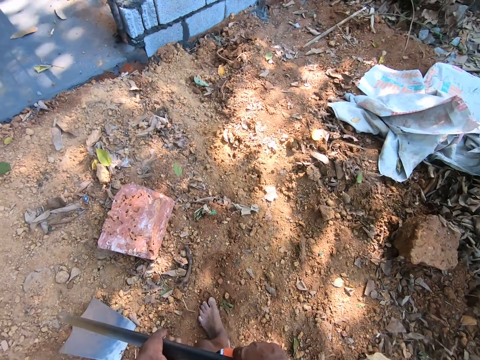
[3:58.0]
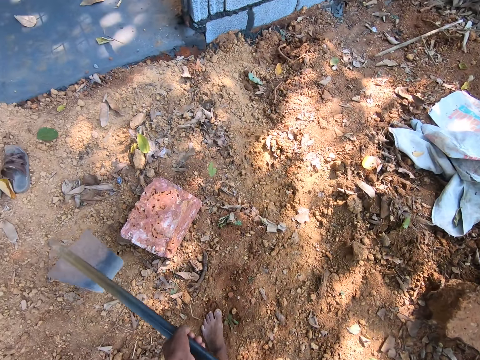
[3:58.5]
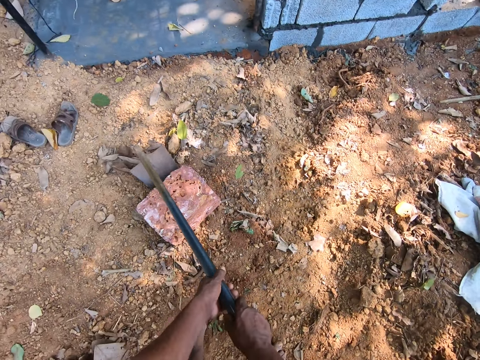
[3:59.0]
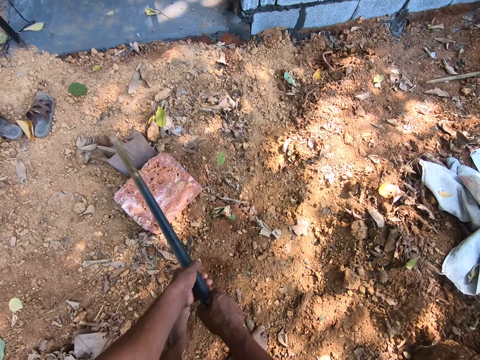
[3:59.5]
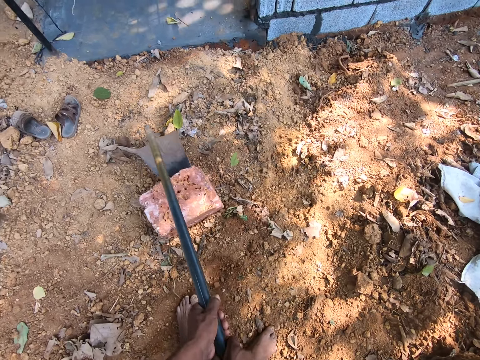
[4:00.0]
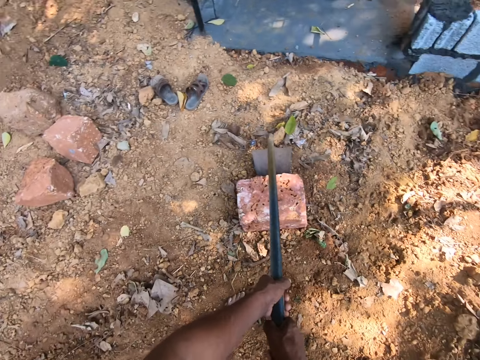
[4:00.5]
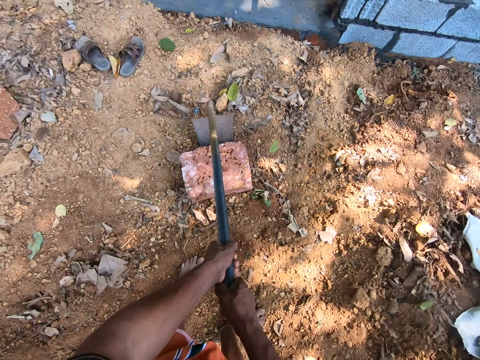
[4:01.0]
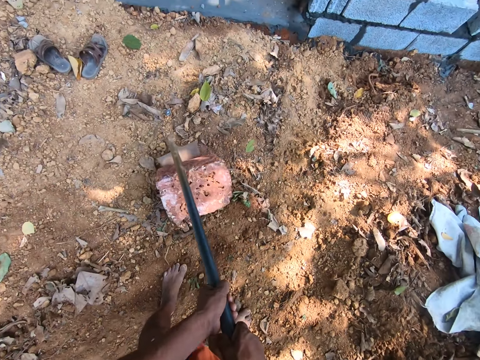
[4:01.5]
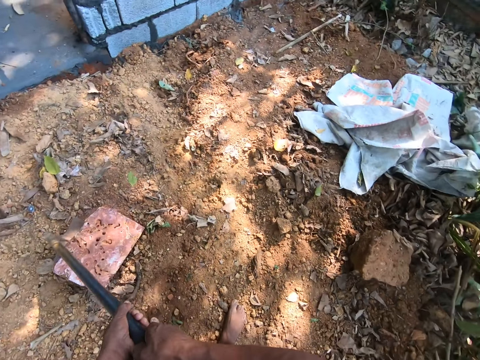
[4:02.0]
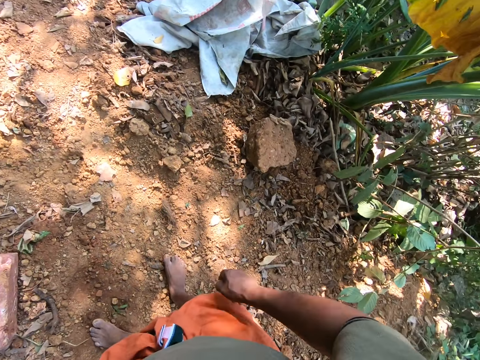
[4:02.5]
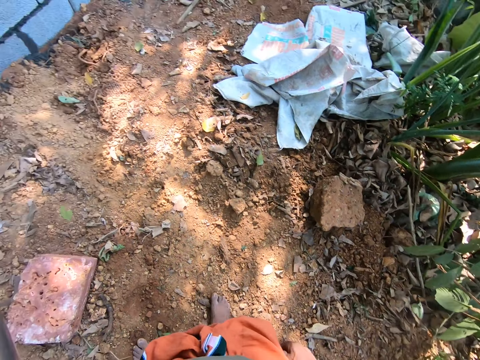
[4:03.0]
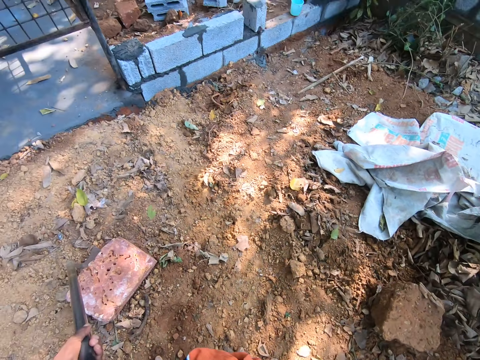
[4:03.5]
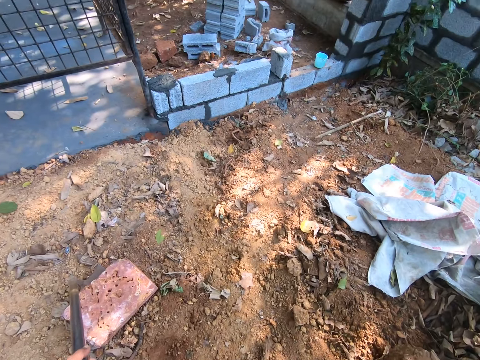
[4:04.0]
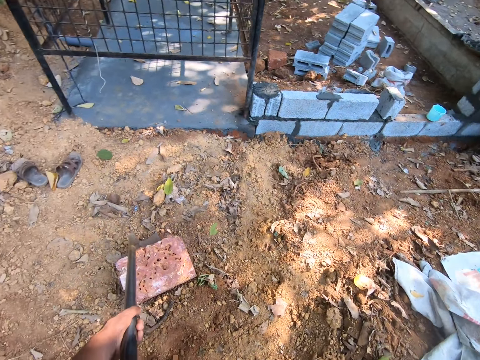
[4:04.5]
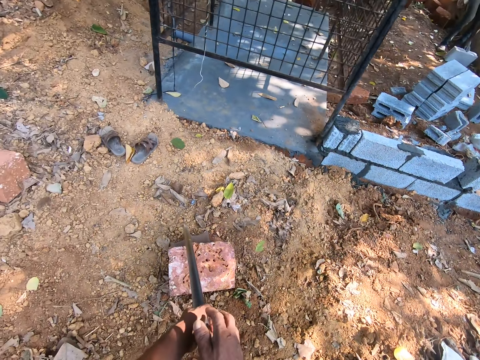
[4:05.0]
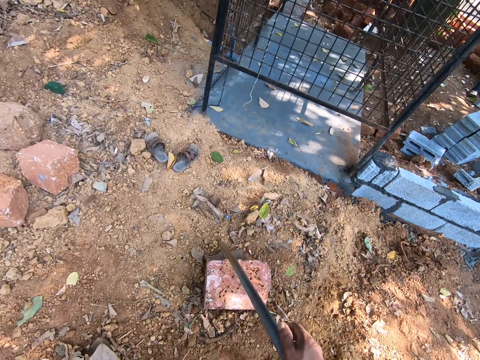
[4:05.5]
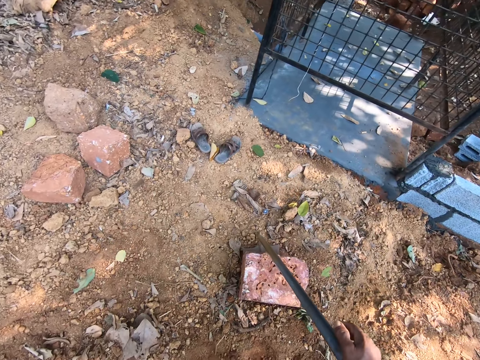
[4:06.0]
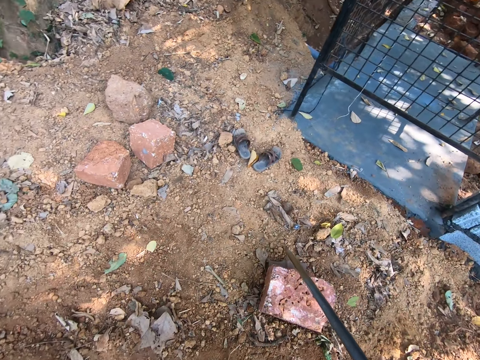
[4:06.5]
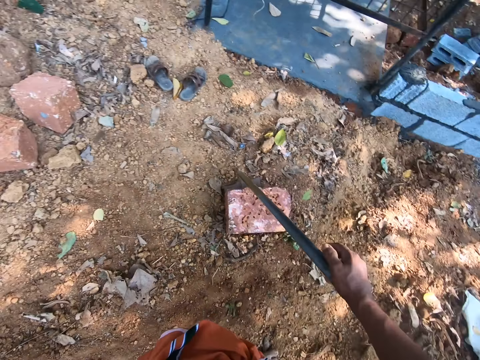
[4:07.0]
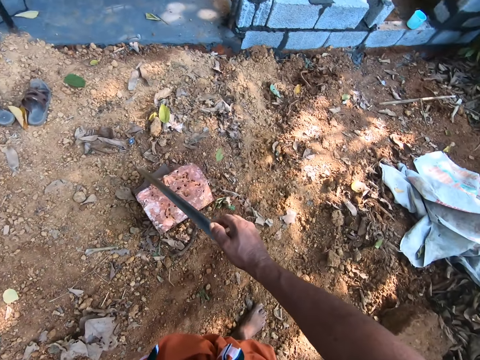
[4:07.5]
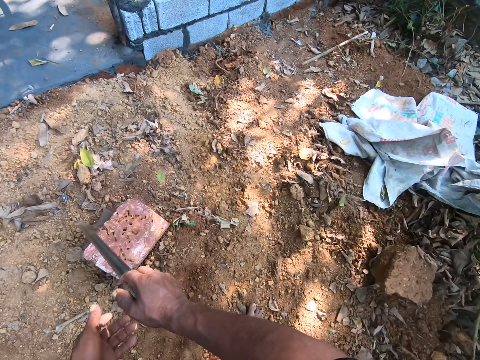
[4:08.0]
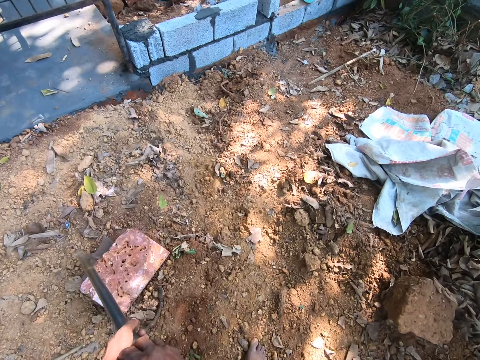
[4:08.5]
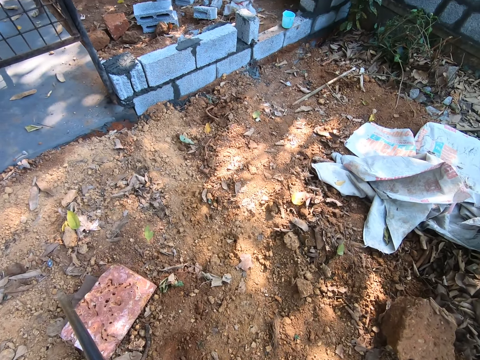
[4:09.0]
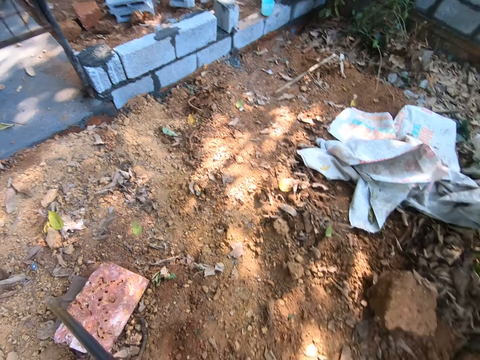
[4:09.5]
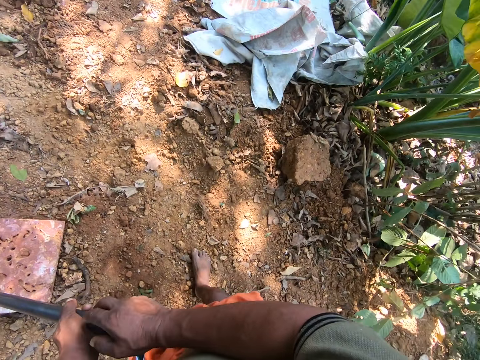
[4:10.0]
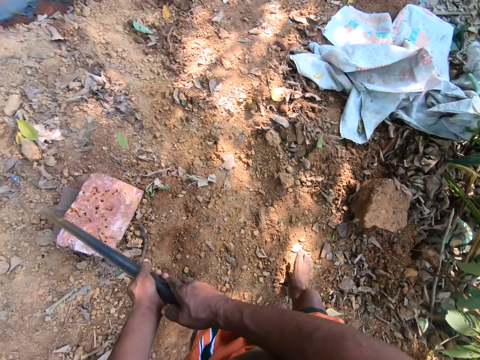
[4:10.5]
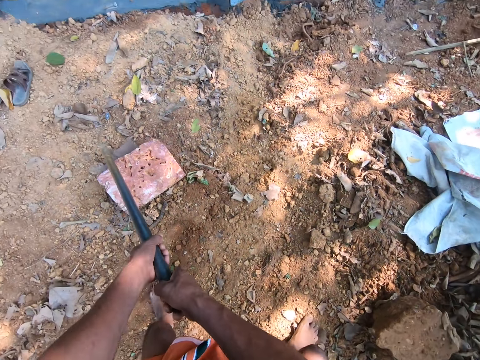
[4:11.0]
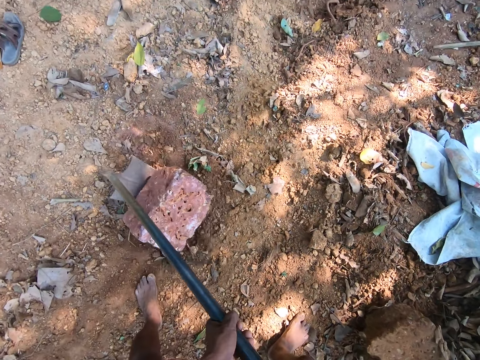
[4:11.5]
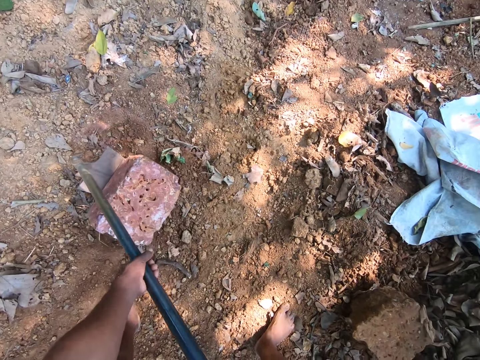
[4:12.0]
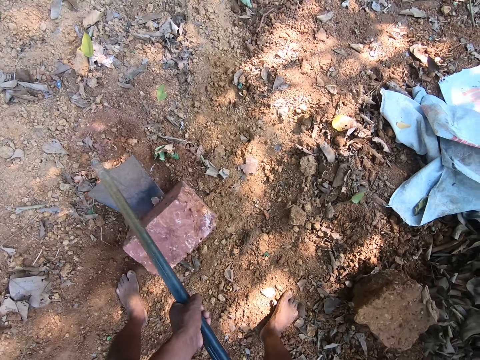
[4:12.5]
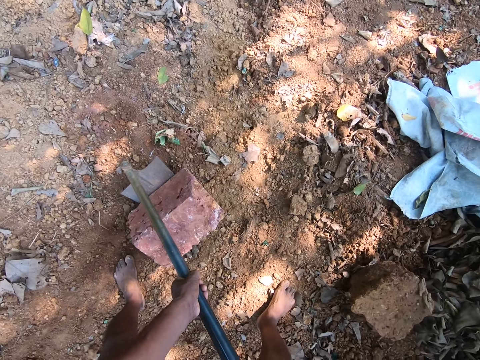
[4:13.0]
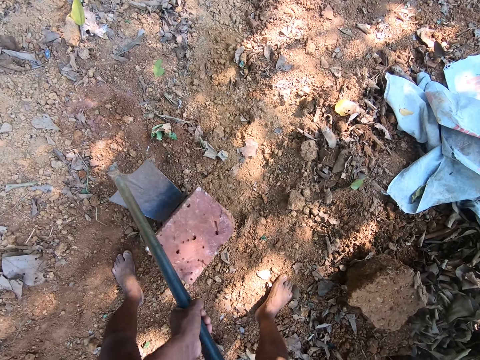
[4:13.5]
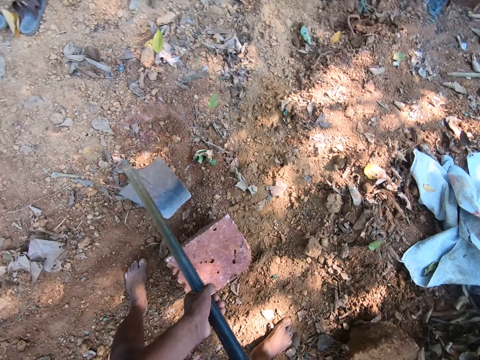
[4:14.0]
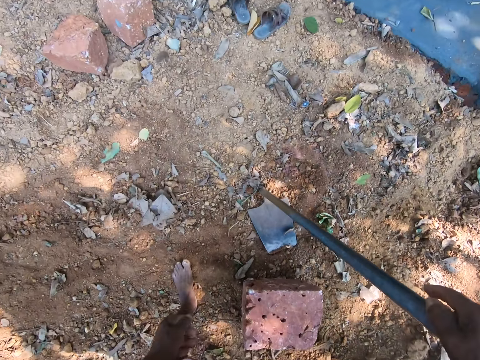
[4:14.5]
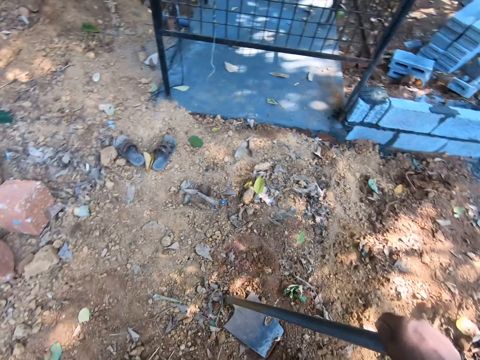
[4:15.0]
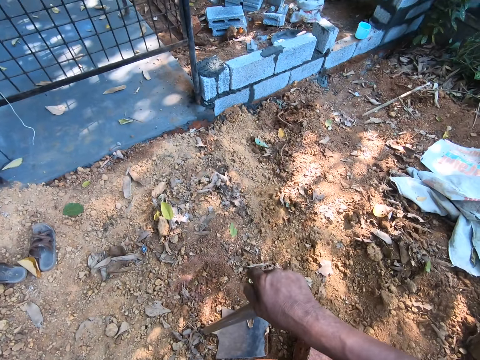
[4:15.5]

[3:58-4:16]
The camera wearer holds a stone with the hoe. They lift a brick with the hoe in both hands. They look around. They pull the stone.

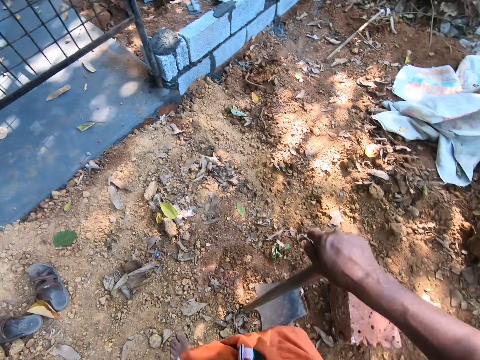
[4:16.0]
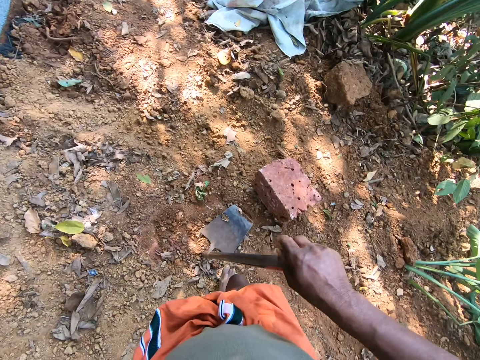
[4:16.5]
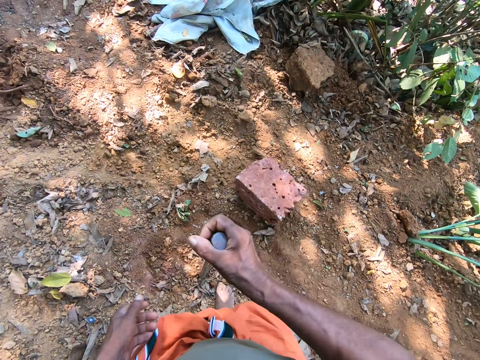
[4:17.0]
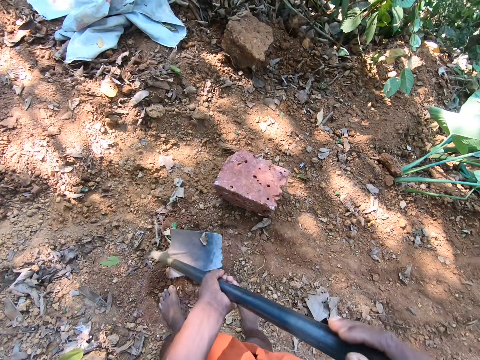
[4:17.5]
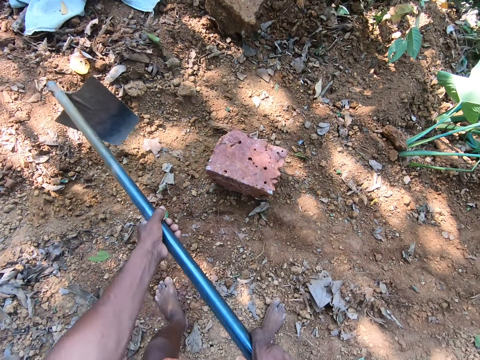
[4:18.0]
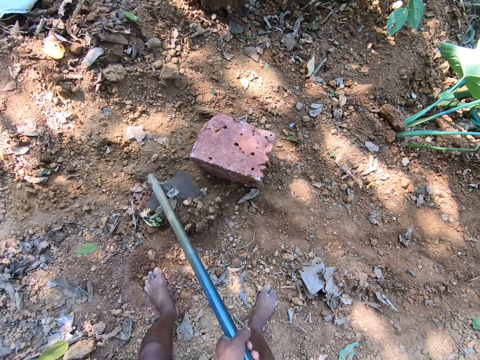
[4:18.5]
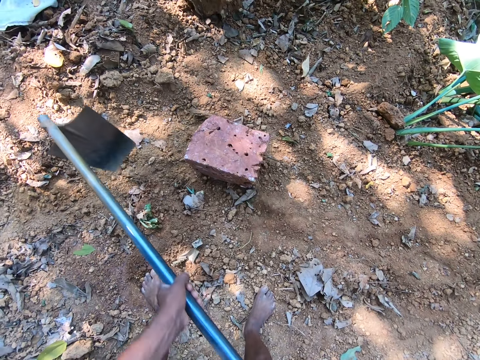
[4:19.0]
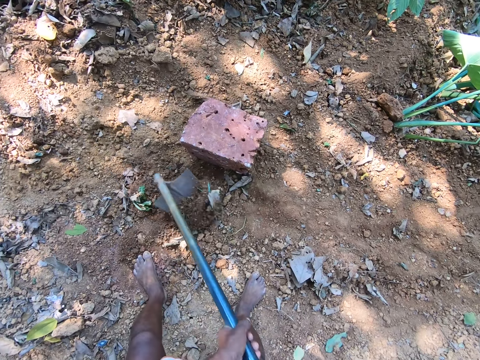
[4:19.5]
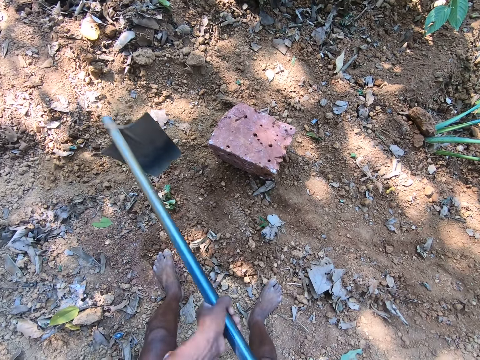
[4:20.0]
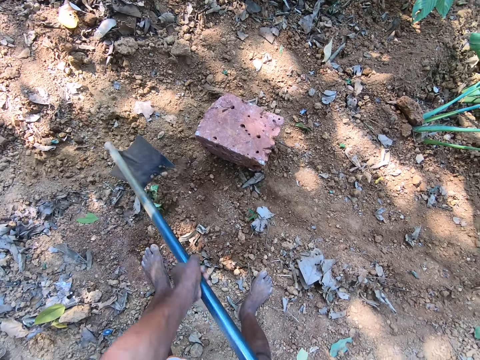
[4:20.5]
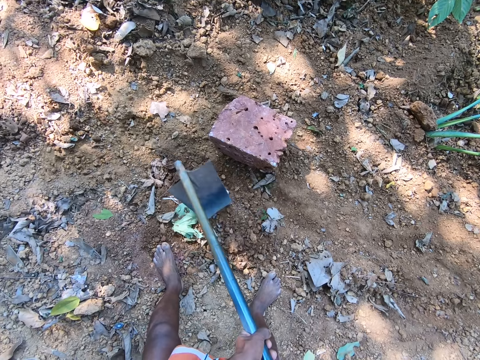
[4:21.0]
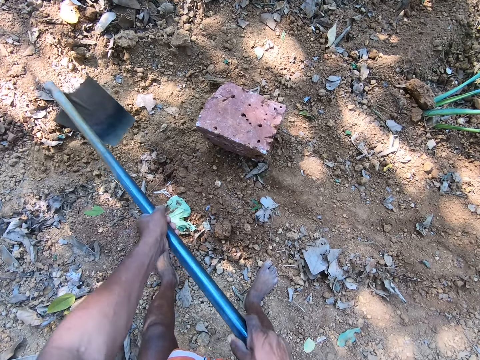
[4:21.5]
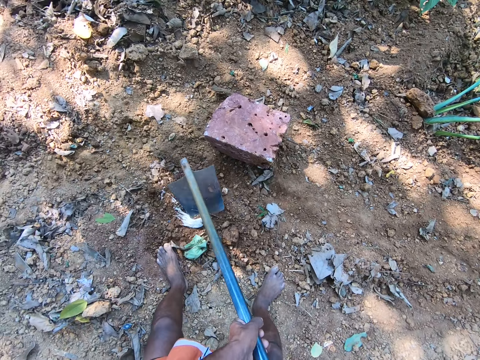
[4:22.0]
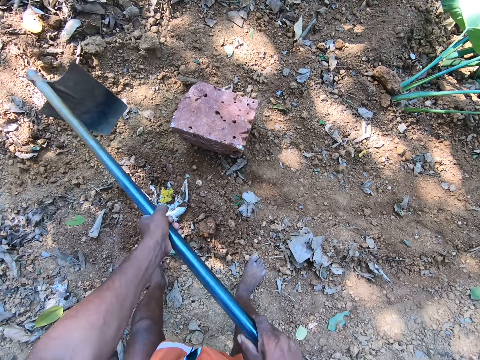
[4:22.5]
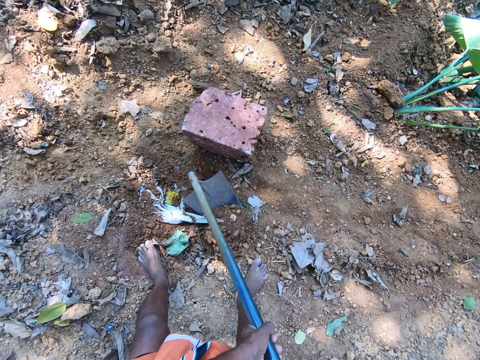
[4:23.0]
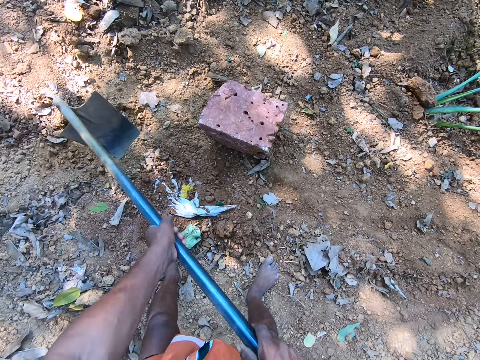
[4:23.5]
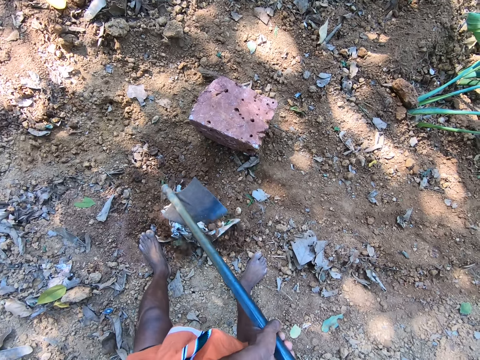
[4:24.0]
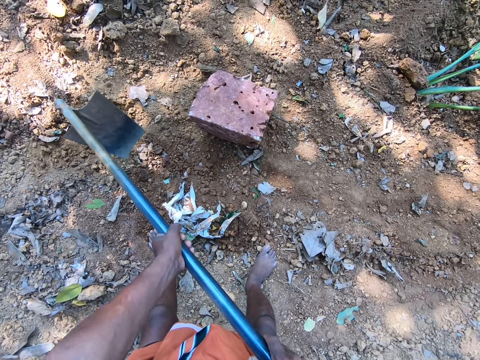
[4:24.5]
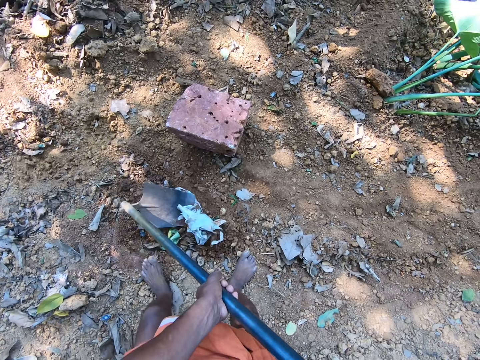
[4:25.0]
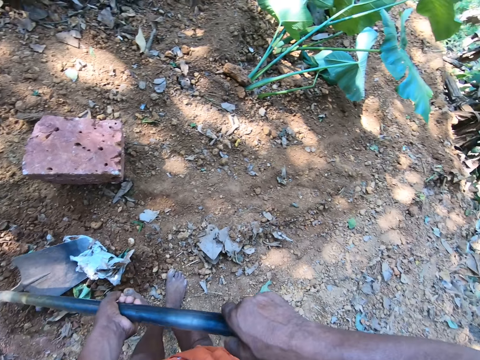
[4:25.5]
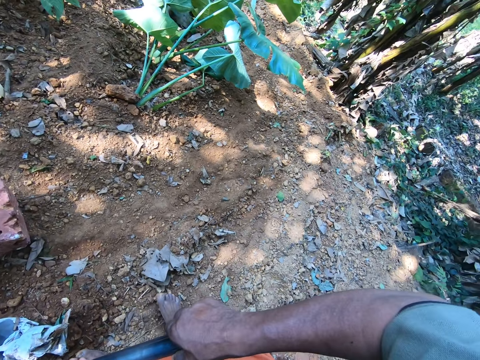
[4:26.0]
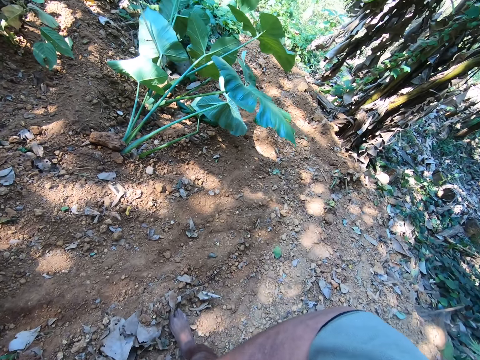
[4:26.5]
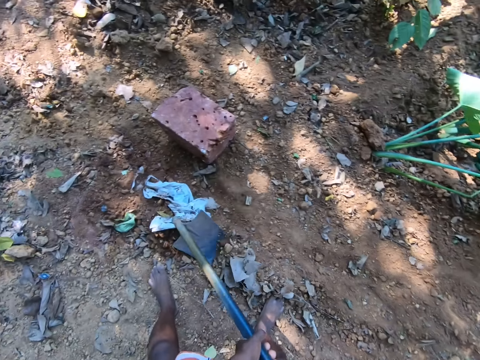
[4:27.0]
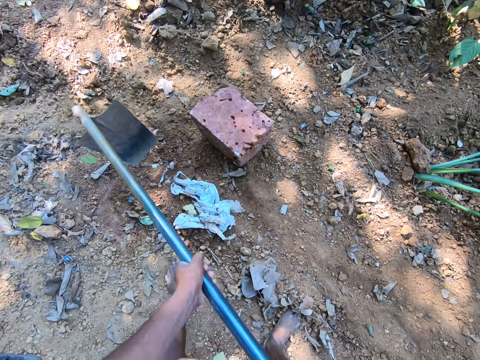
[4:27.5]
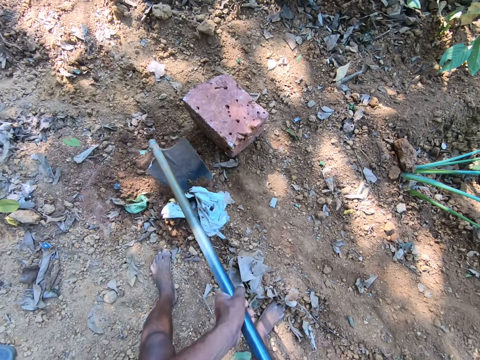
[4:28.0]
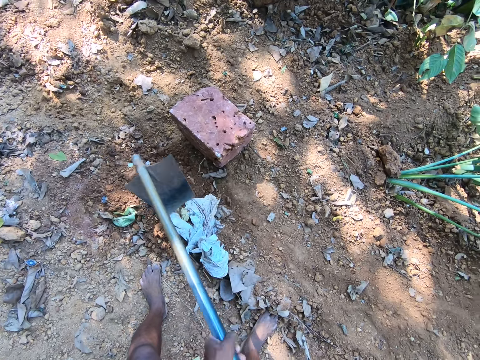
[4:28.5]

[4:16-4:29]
The camera wearer digs the ground with the hoe in both hands.
